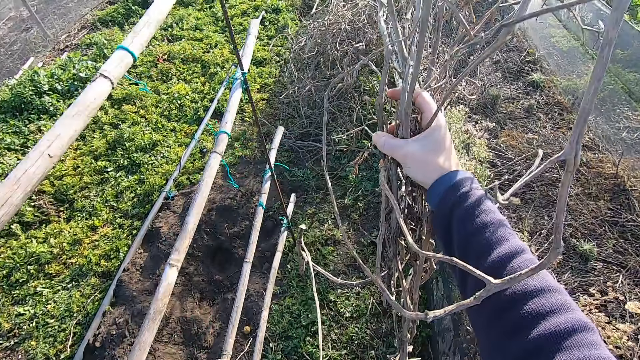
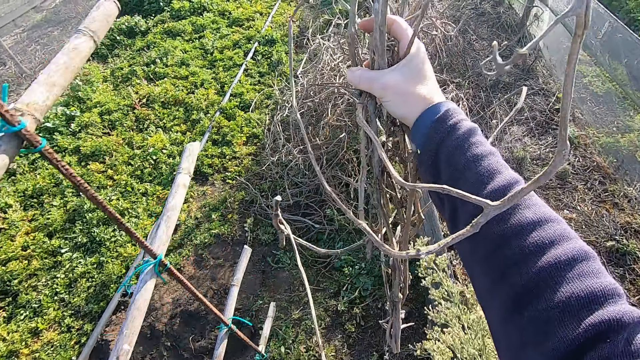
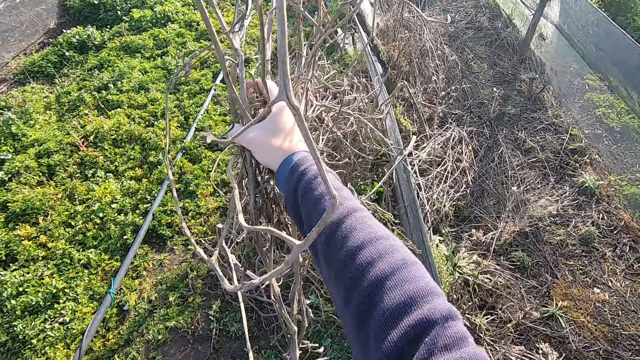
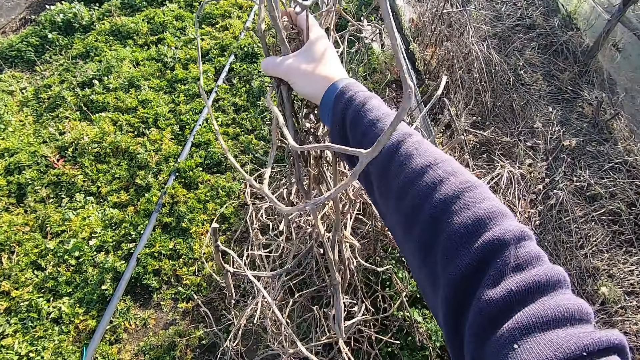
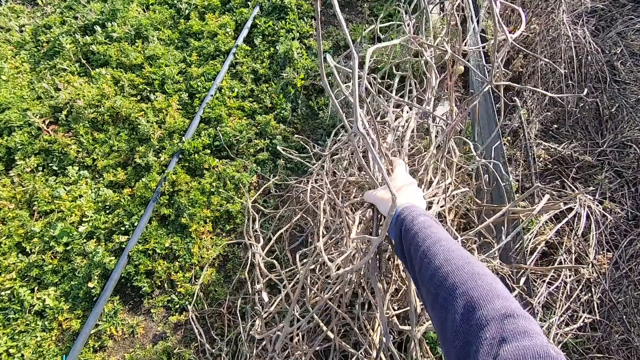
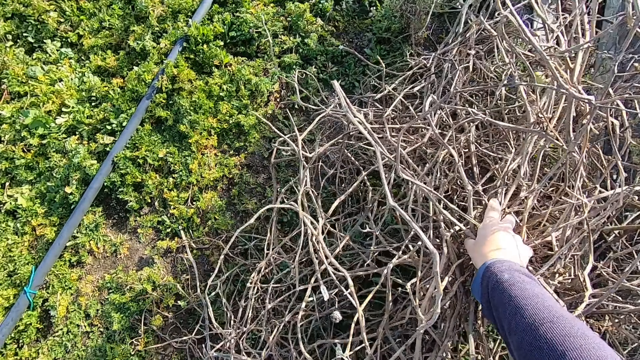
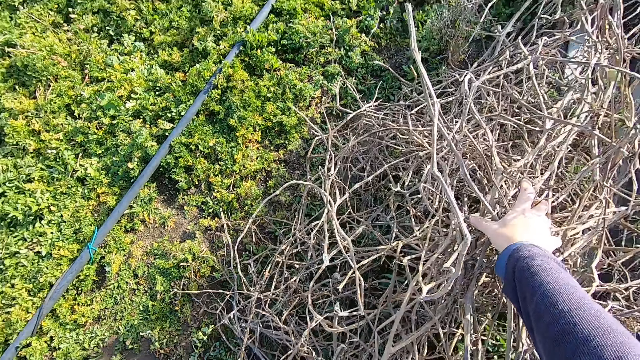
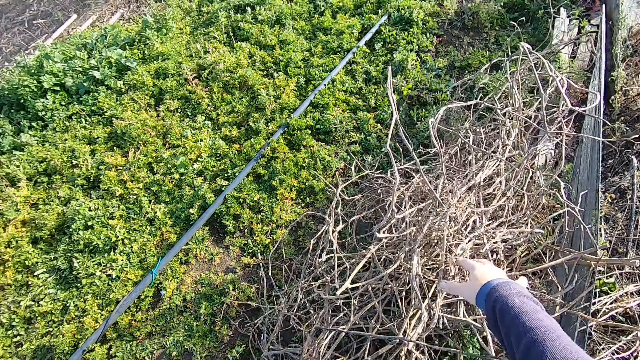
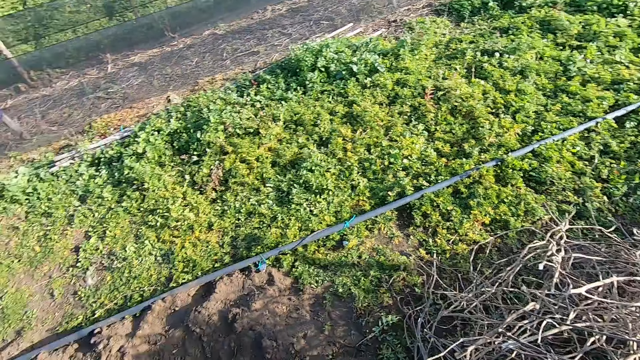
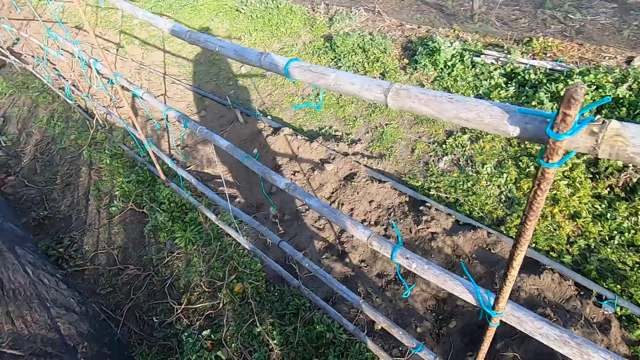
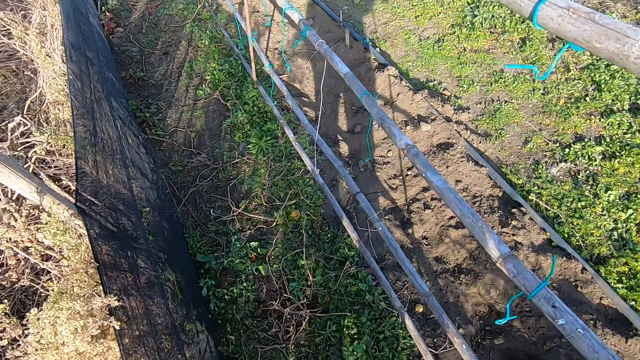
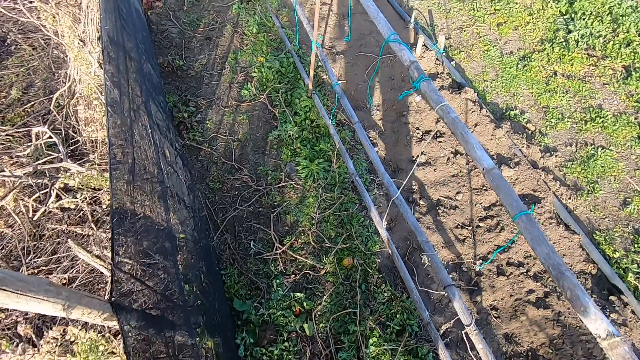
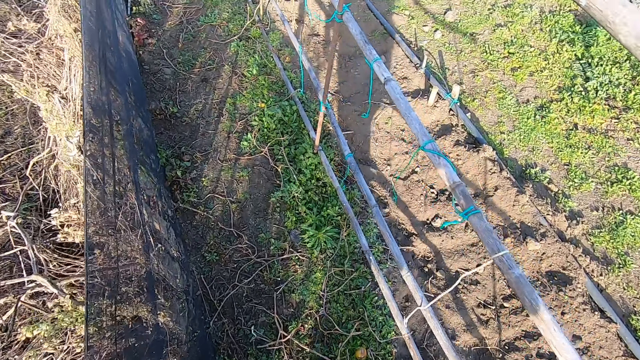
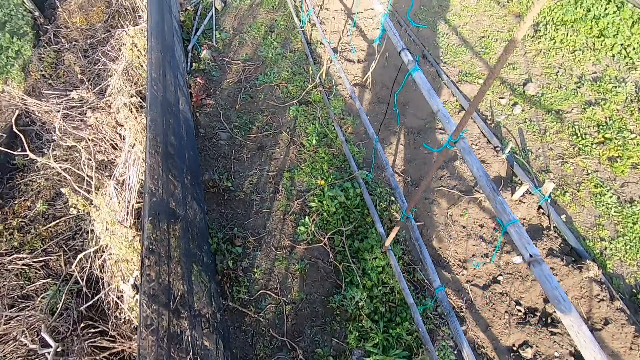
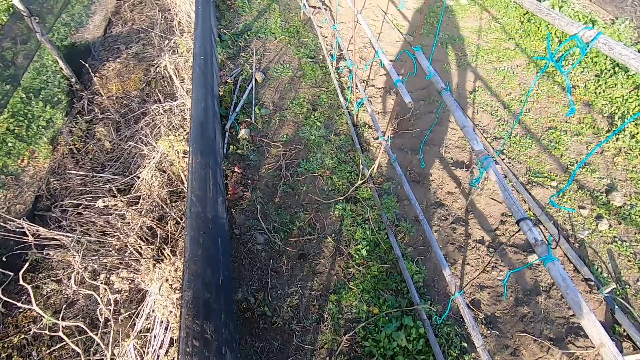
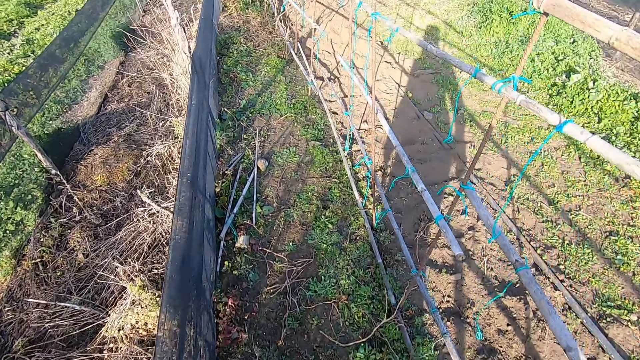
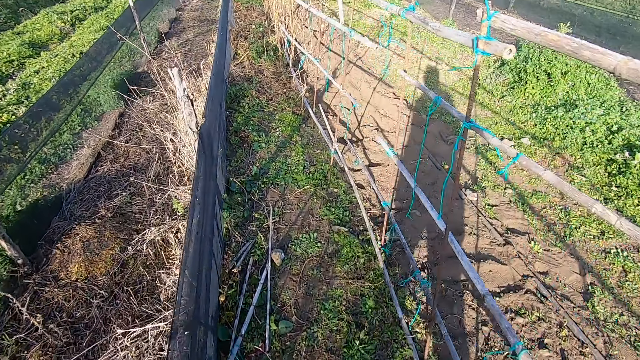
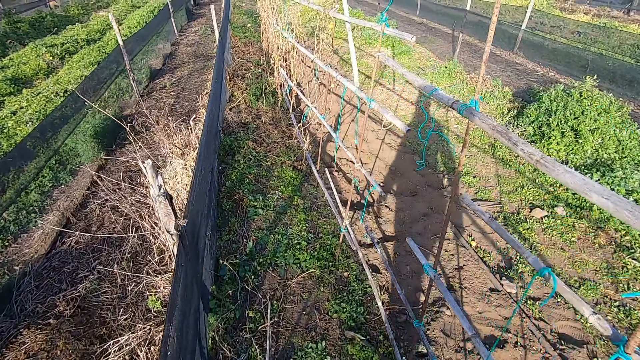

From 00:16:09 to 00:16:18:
The camera wearer drops the shrubs in the right hand on a large pile of shrubs. They walk away from the dry branches back to the fence.

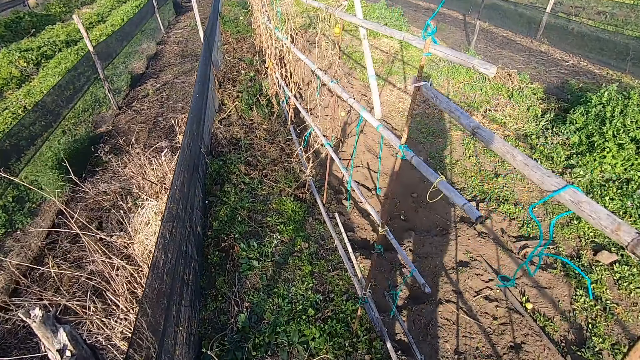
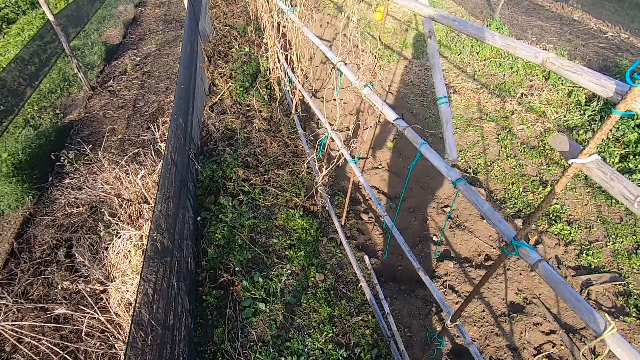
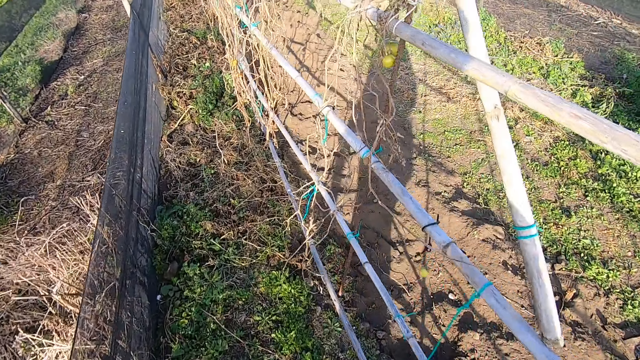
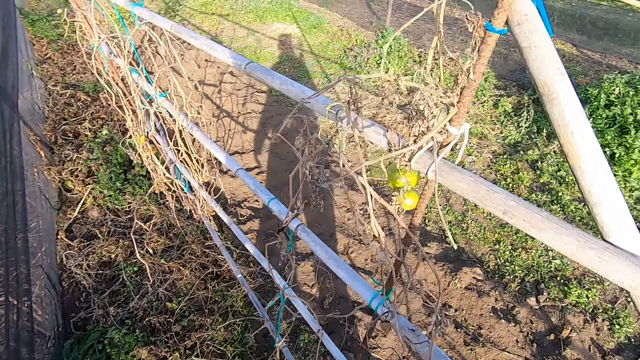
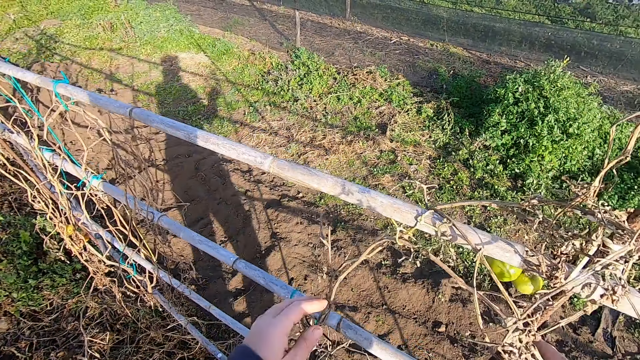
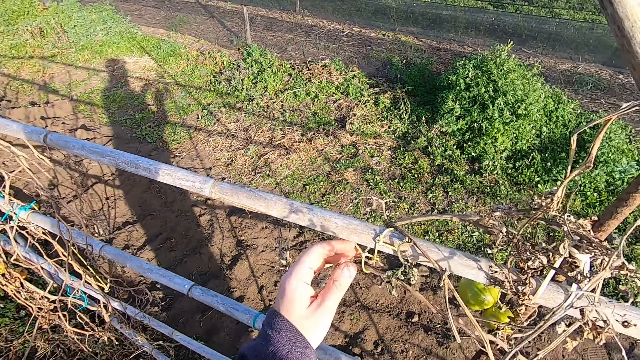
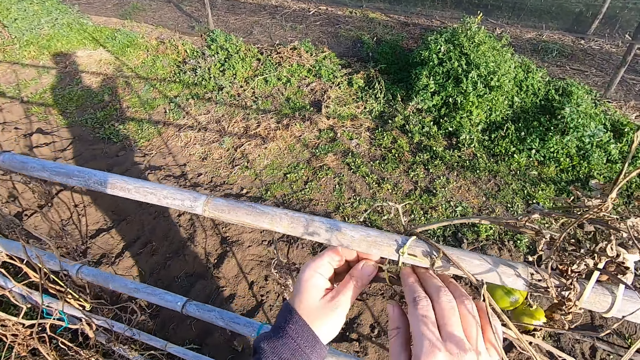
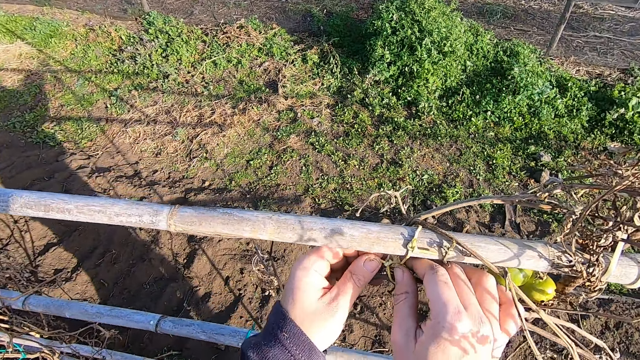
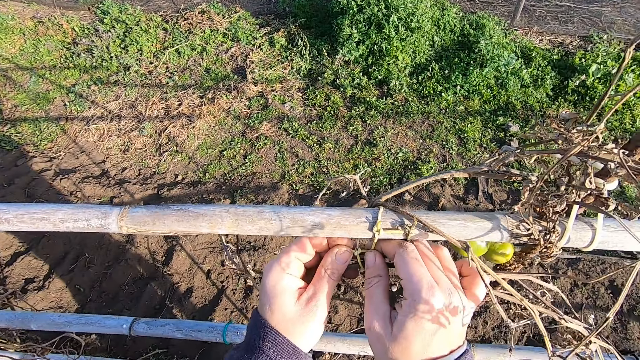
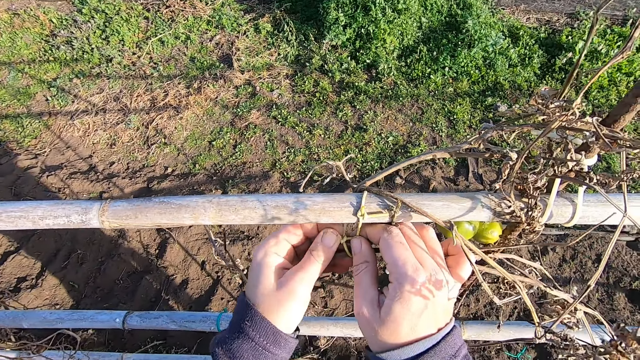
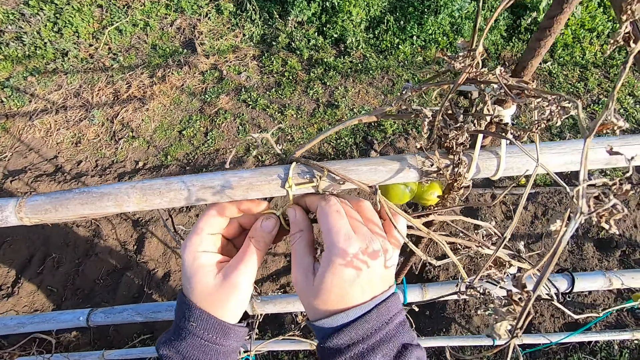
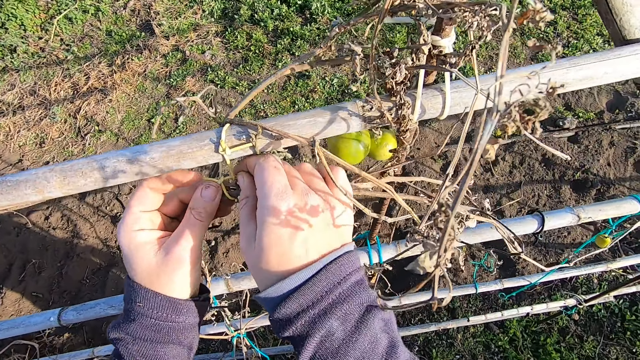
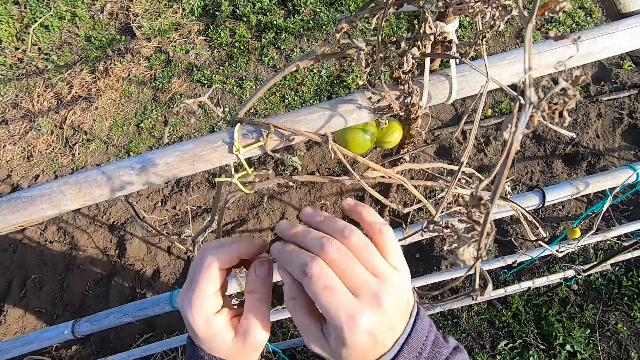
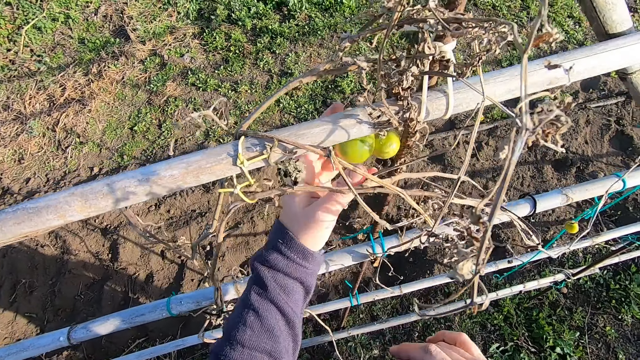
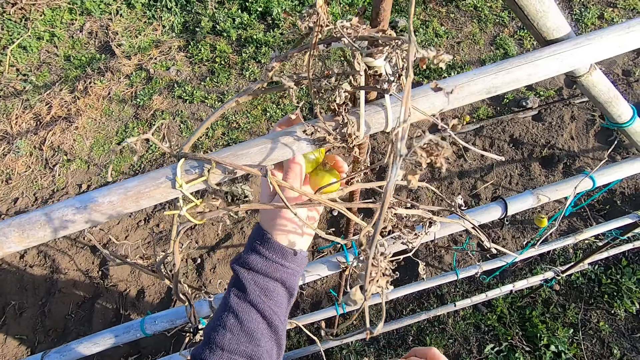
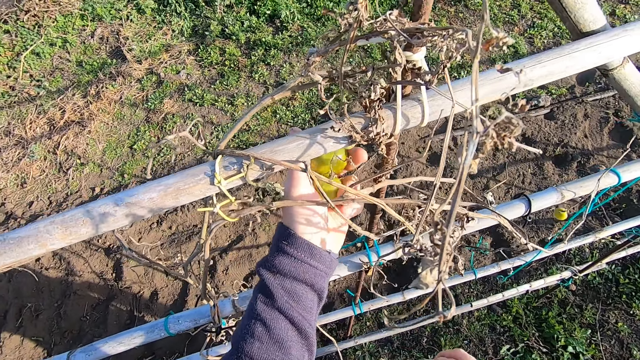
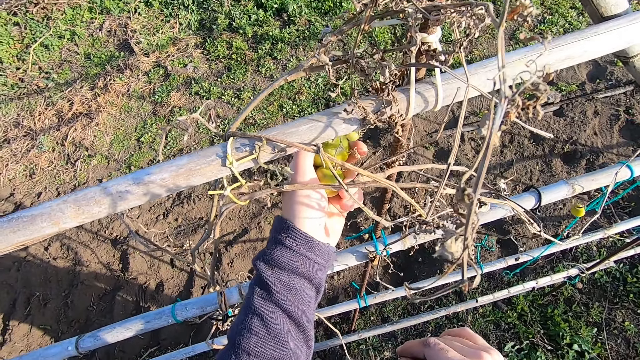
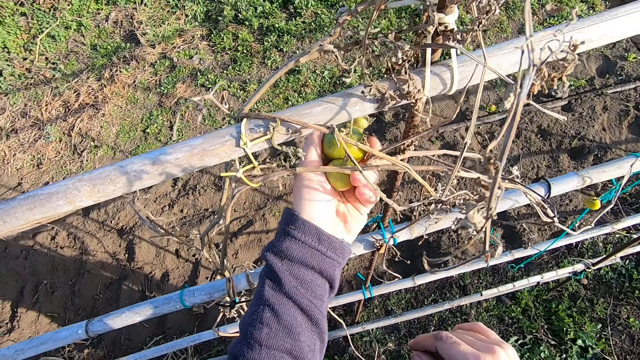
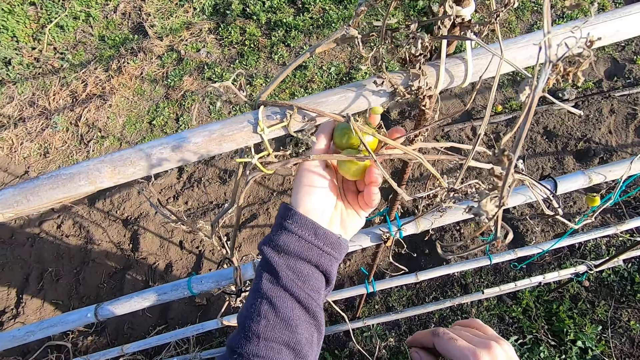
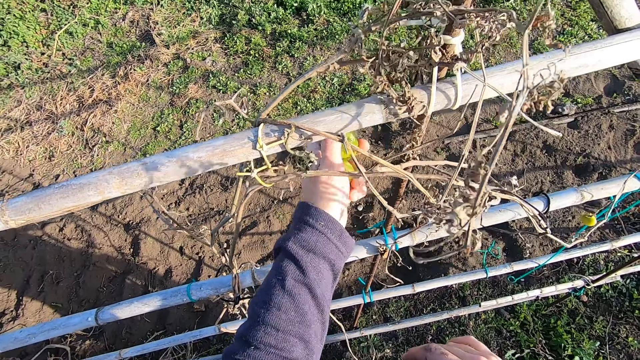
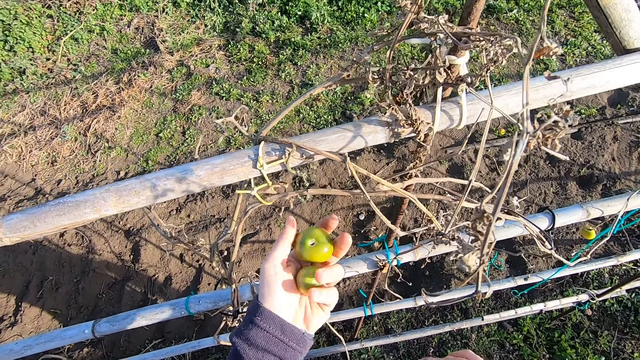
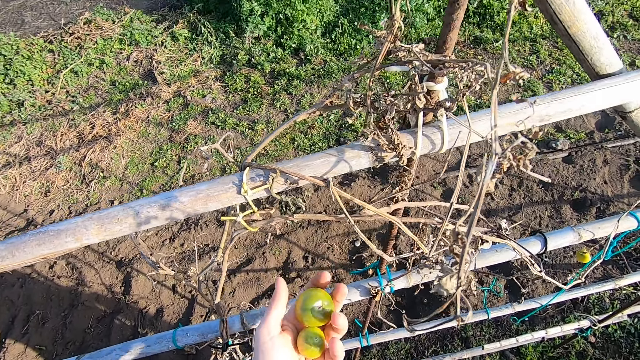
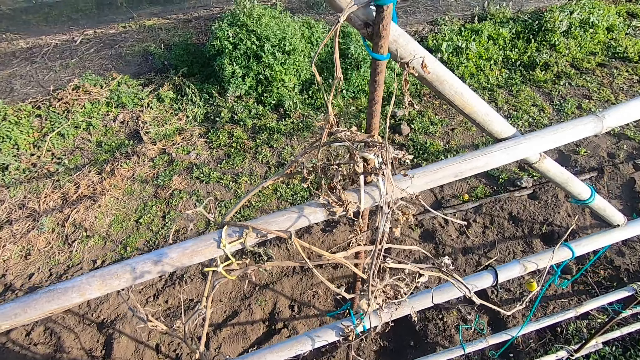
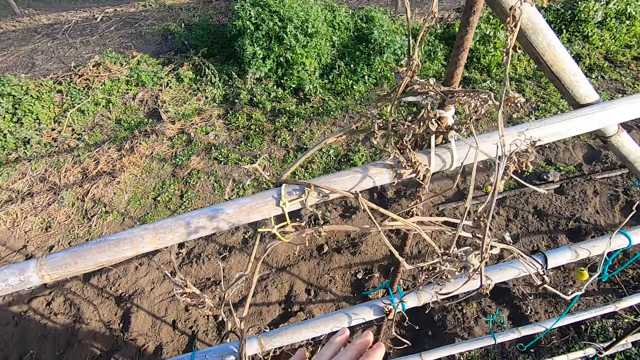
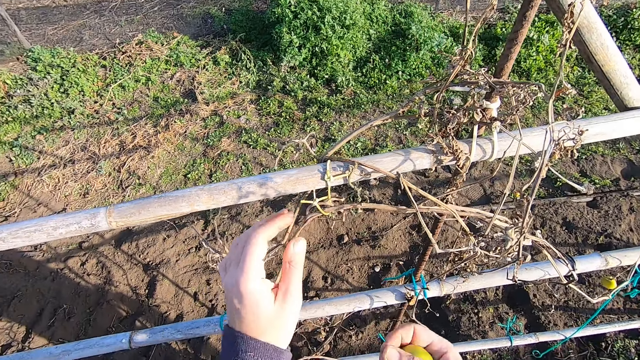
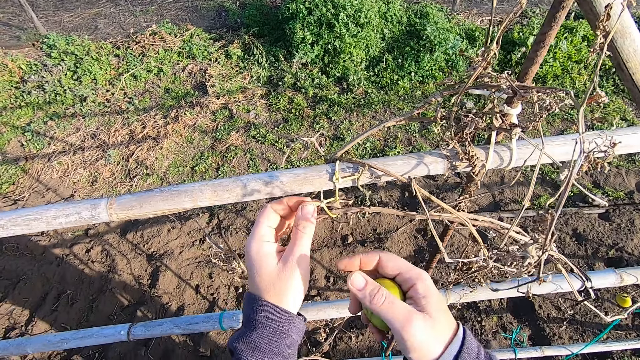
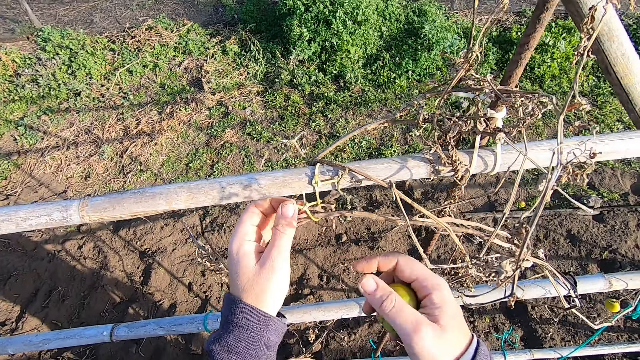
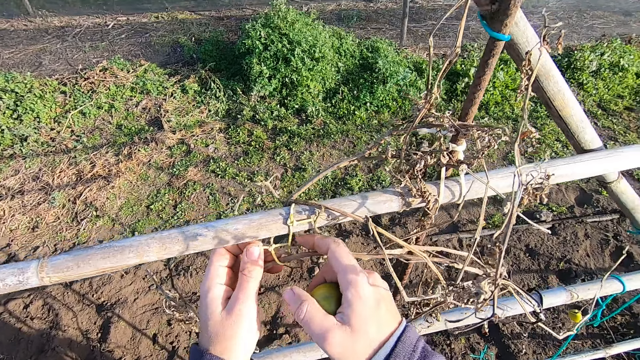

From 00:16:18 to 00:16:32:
The camera wearer stands beside the bamboo sticks. He touches the shrubs with both hands. He touches the rope. He plucks a fruit or tomatoes with the left hand. He holds the tomatoes. He passes the fruit from the left to the right hand. He holds the tomatoes with his other hand.
